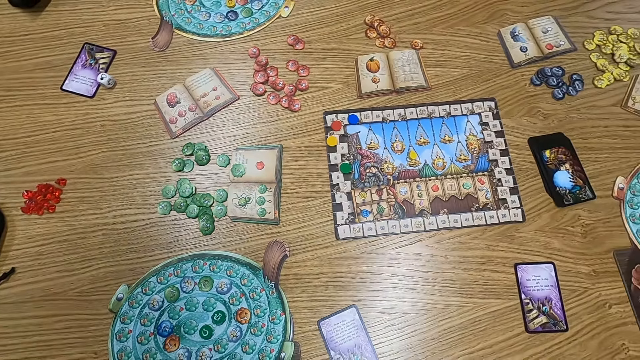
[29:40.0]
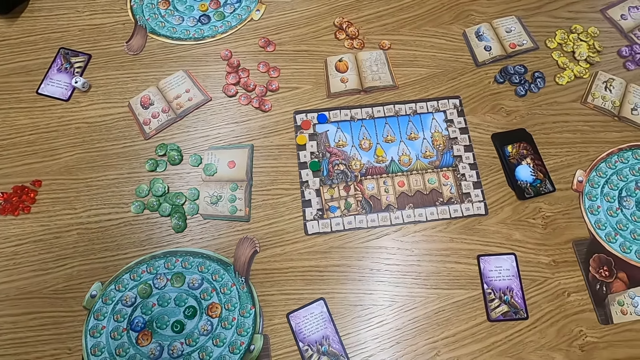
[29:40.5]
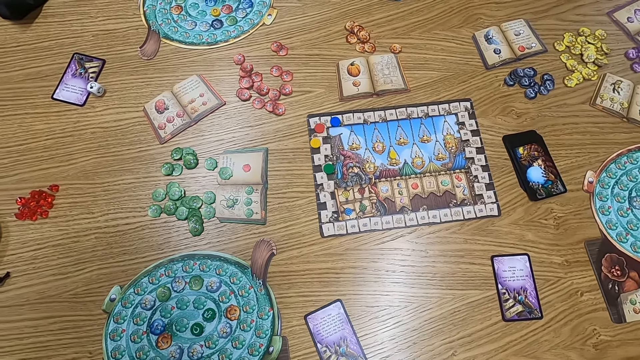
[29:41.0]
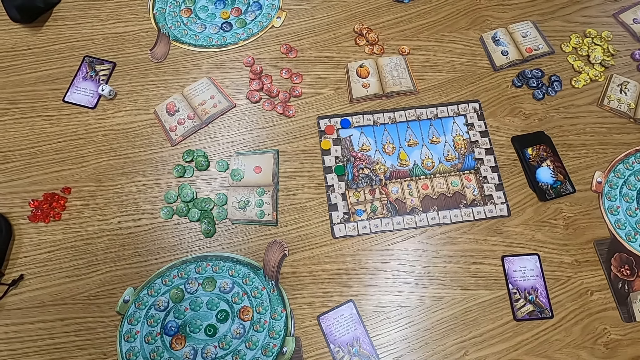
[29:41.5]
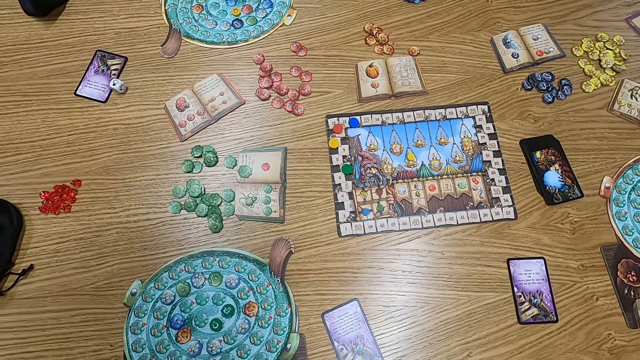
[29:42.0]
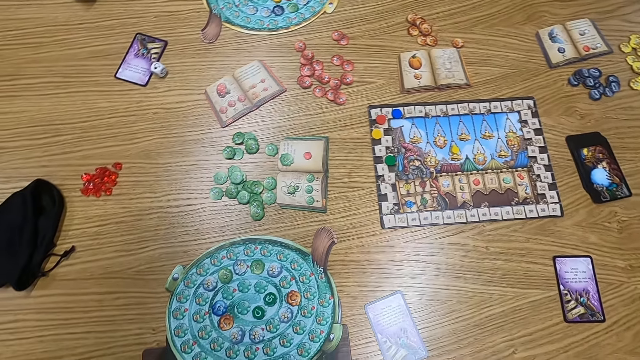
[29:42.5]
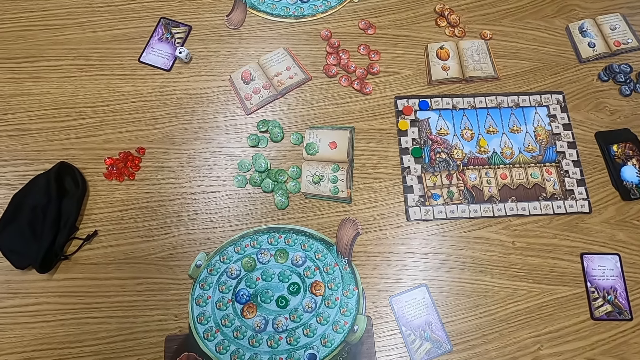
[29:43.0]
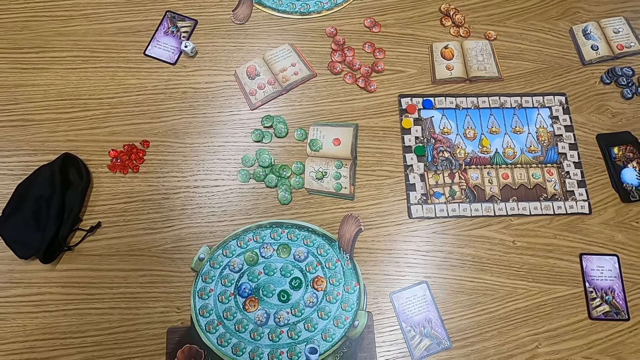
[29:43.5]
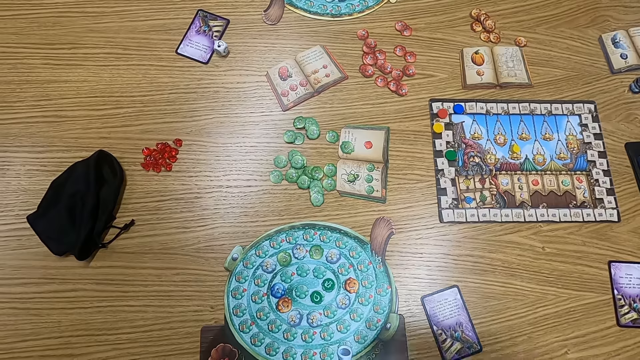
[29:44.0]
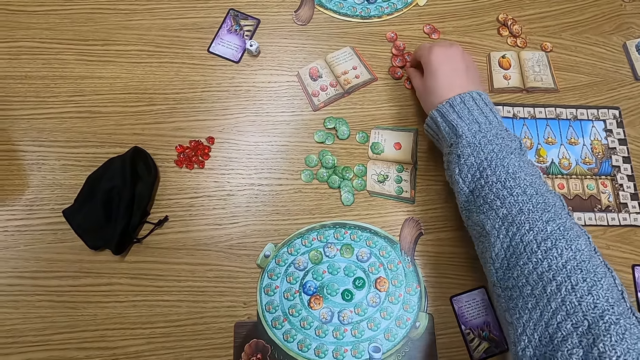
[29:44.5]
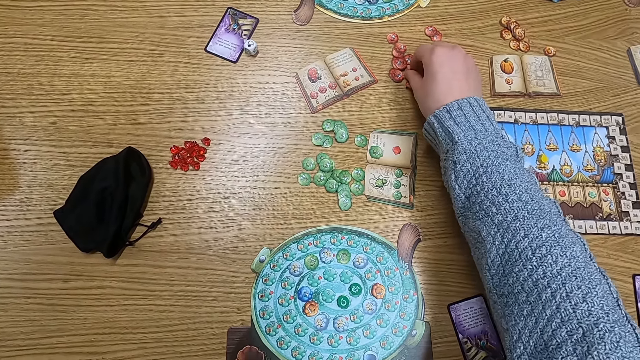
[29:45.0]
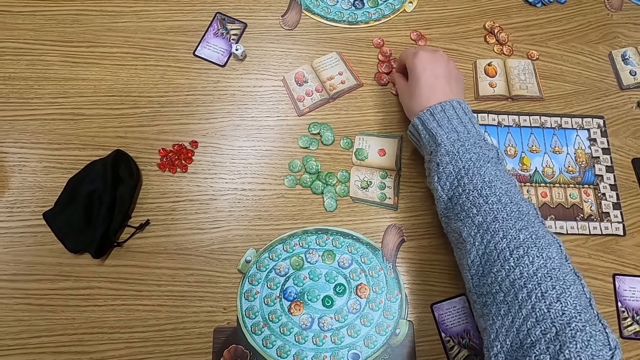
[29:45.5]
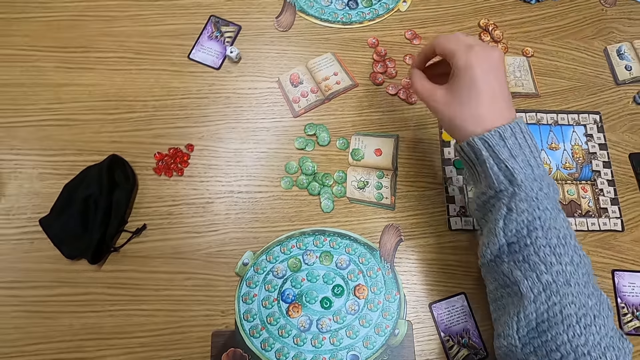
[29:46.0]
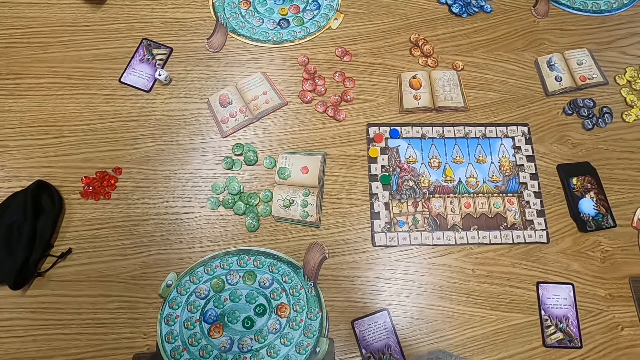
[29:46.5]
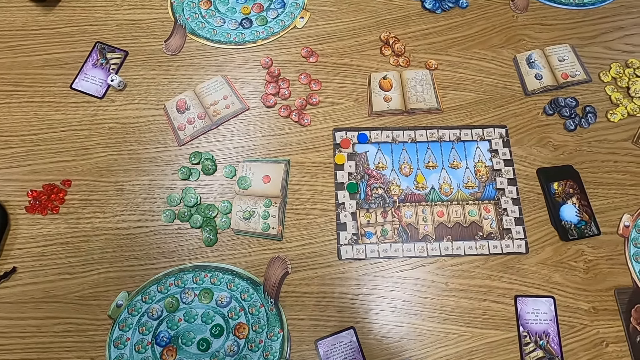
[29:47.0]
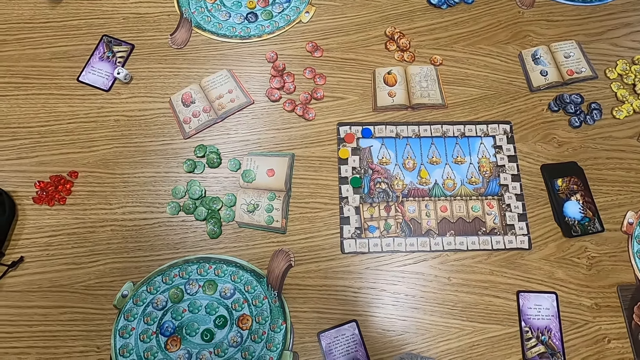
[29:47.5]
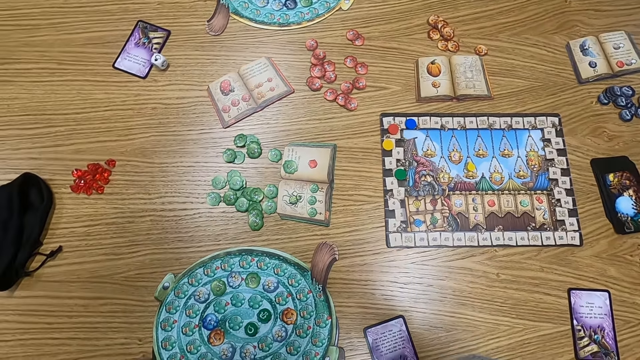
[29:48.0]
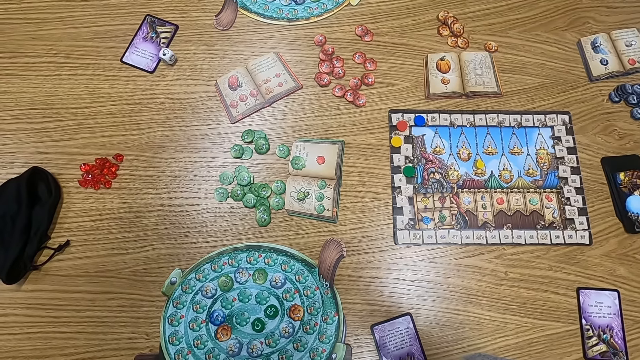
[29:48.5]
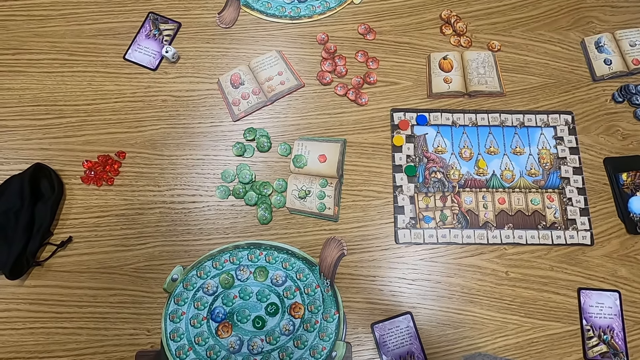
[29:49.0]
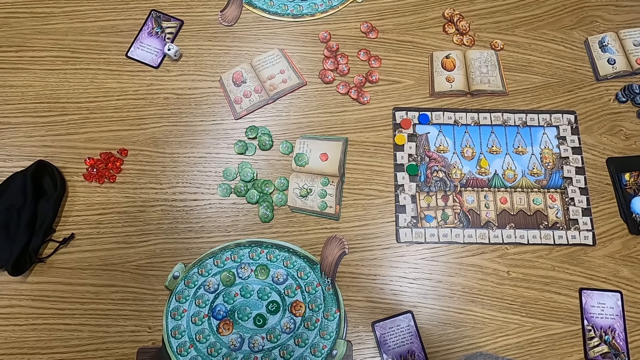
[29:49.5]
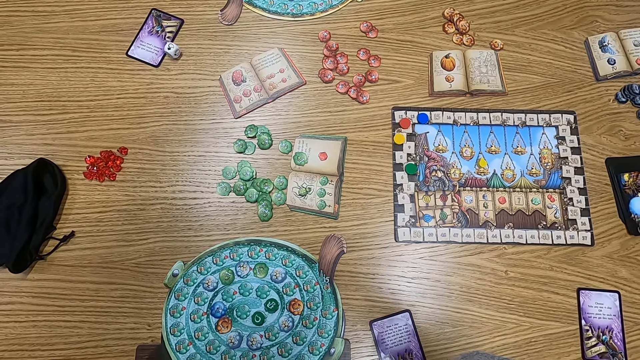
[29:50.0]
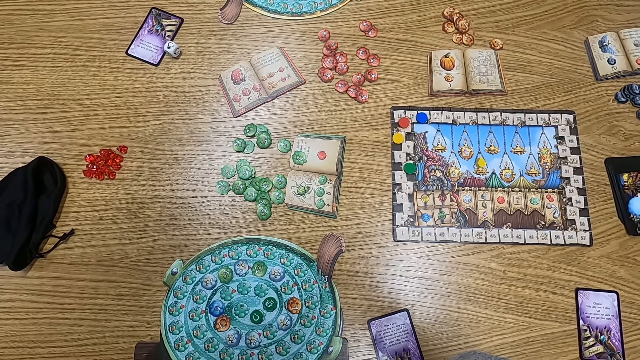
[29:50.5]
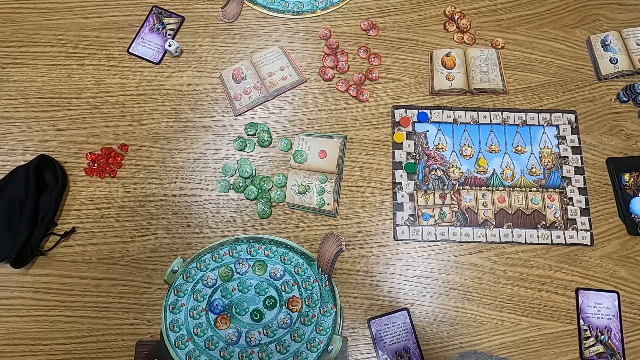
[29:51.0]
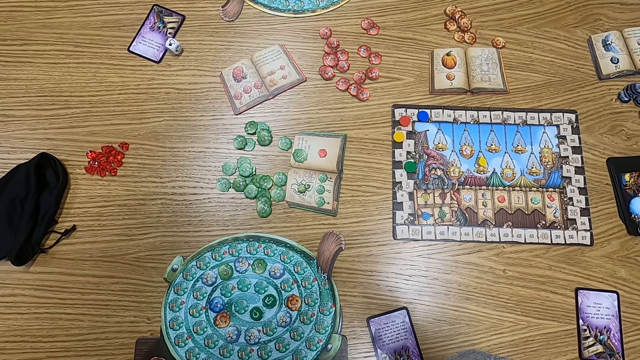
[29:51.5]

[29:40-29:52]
The camera wearer holds a point token on the table. They pick up a counter. They turn to the side.

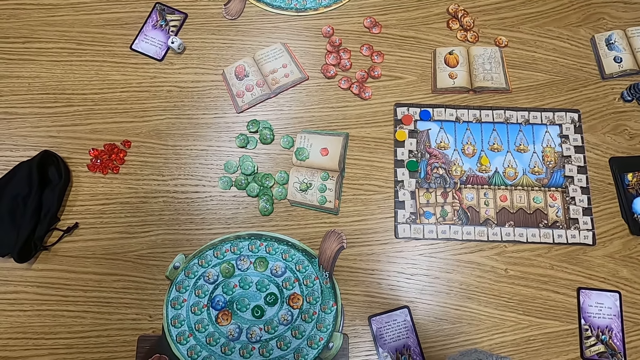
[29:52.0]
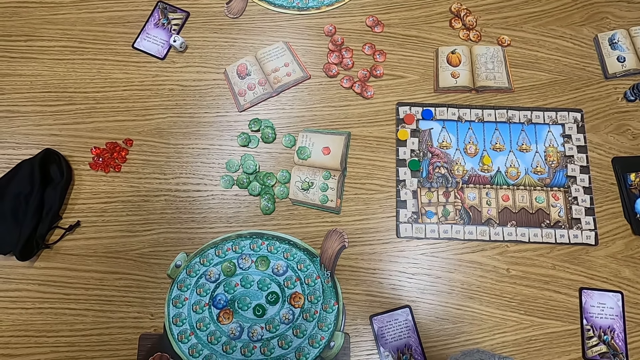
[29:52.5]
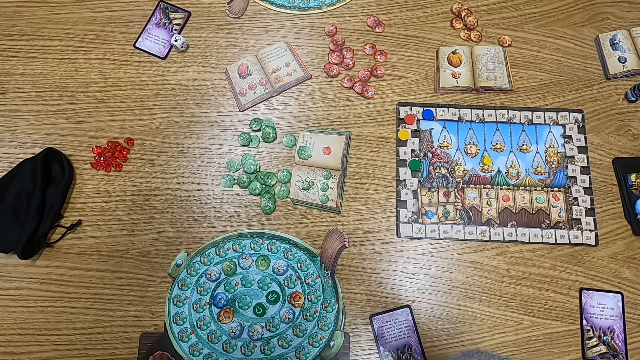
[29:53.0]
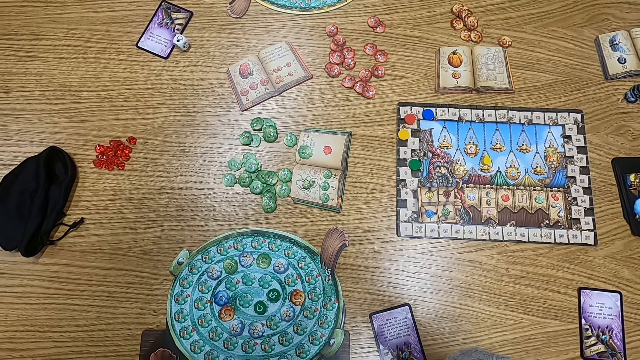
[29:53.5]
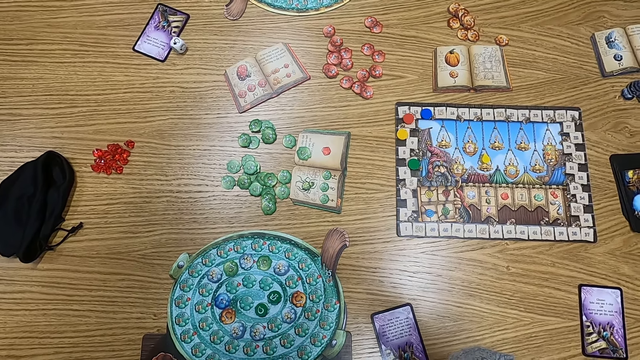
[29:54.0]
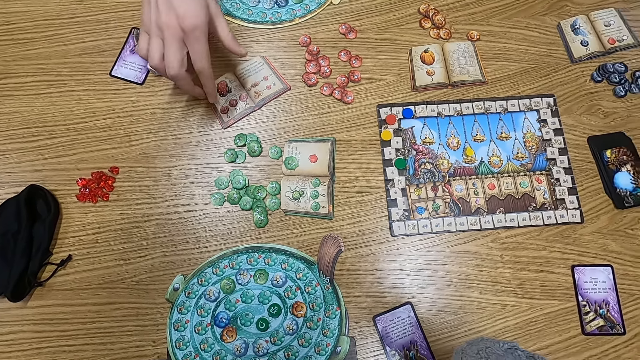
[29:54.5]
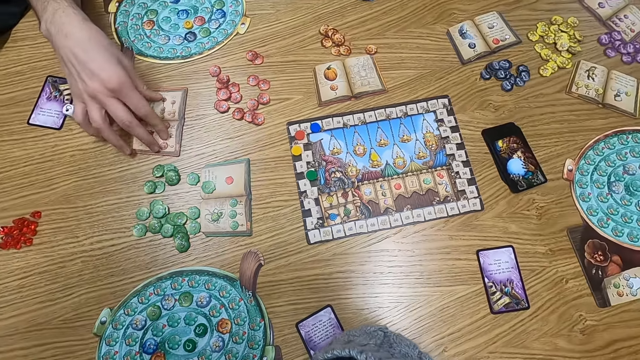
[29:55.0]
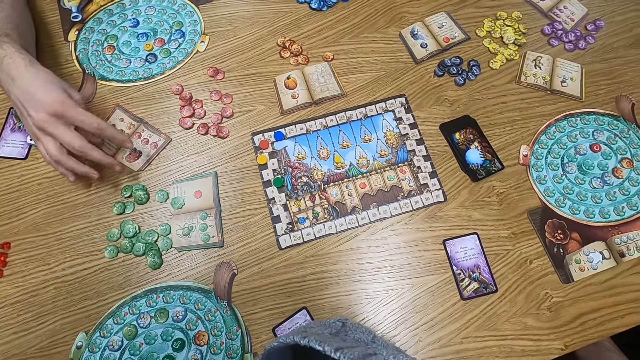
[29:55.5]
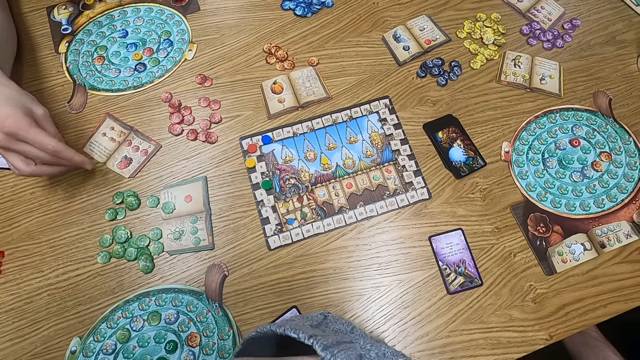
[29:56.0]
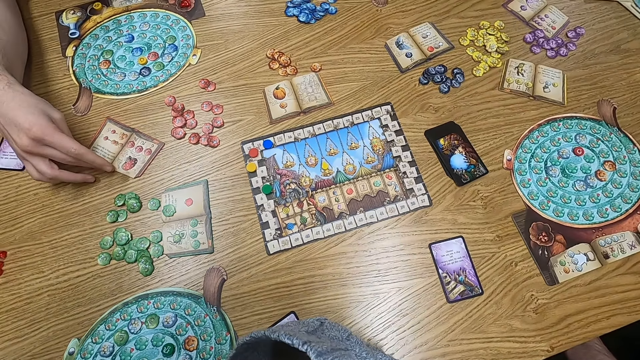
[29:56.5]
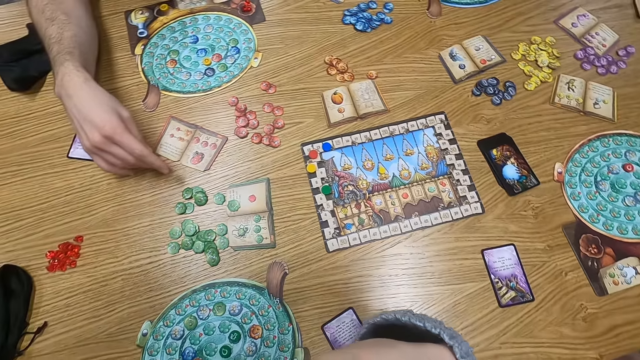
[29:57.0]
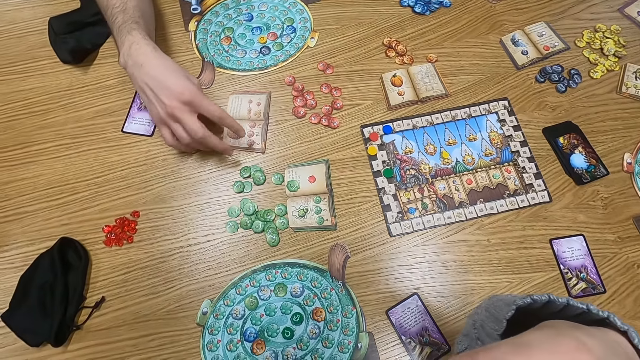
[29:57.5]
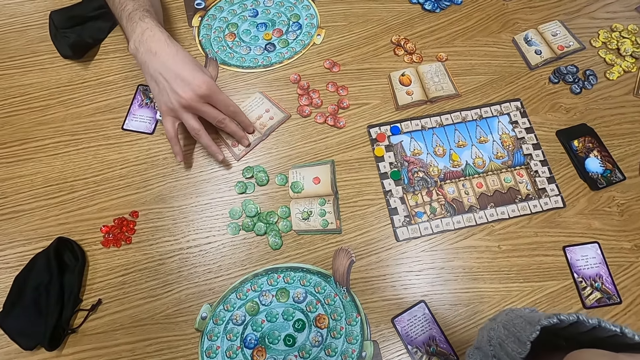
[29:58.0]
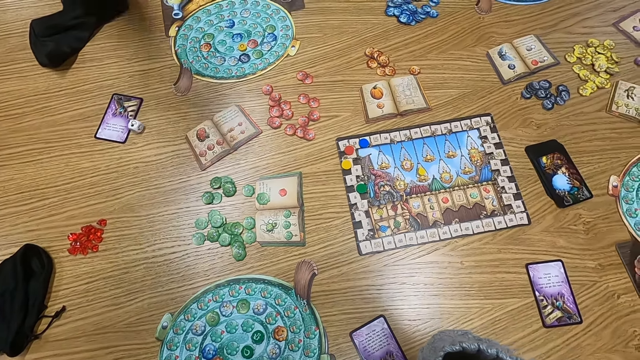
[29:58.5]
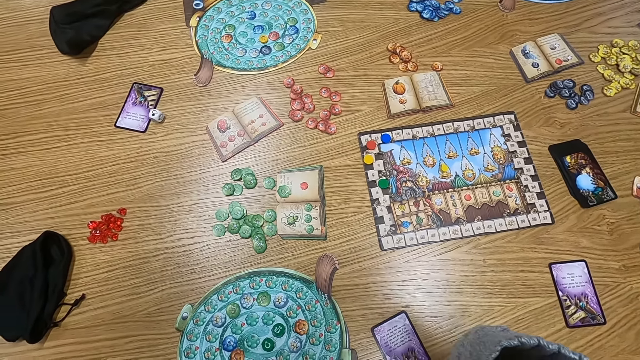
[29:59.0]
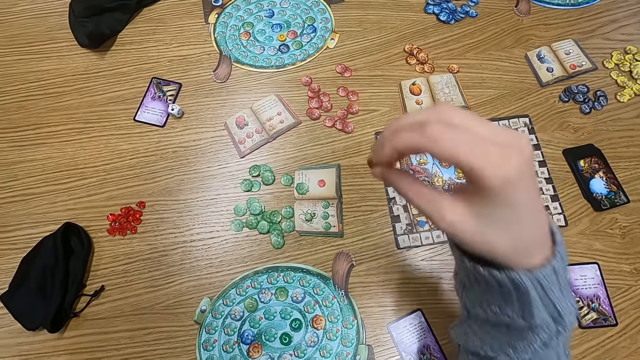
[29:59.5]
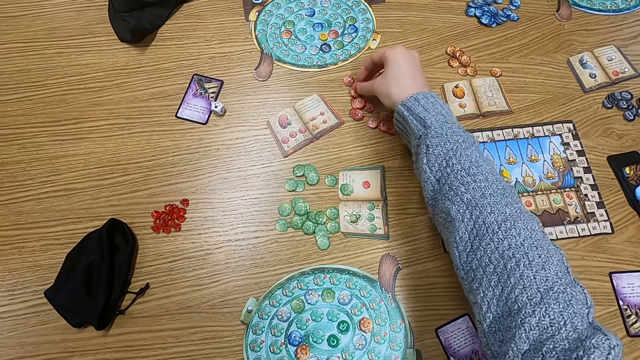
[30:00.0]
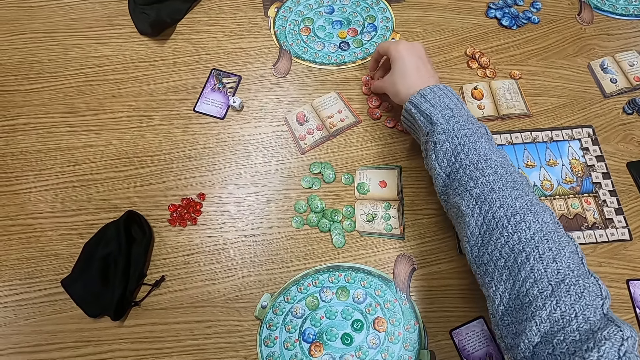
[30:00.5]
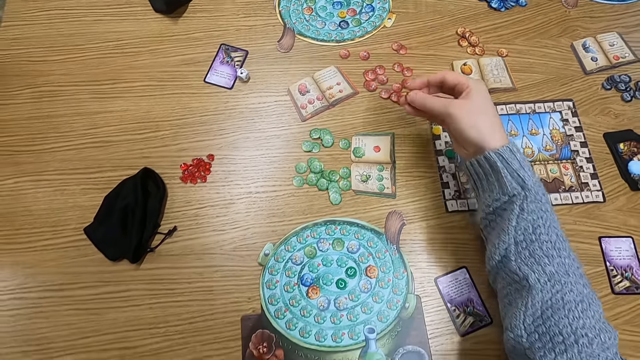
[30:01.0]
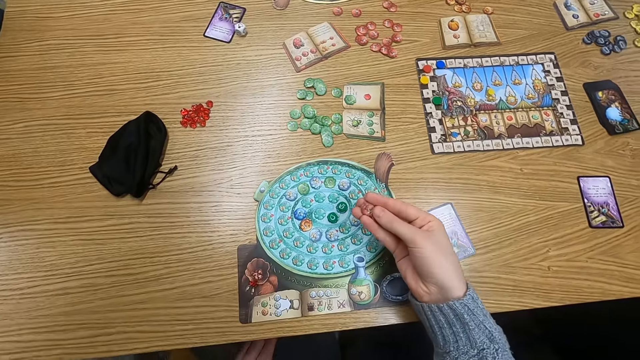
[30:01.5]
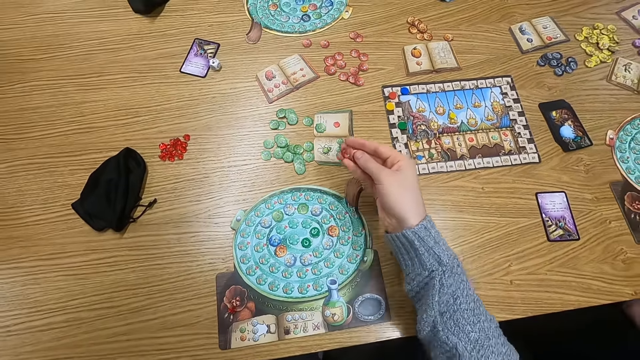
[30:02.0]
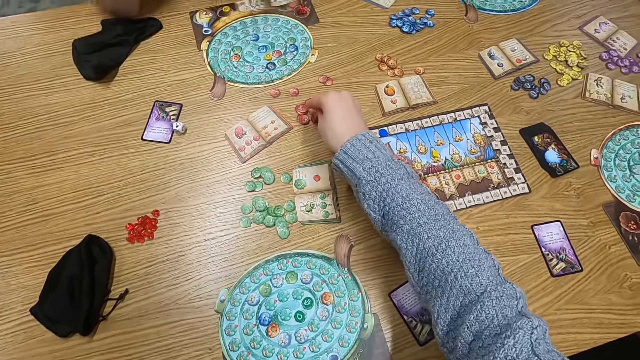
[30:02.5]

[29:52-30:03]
A man adjusts a playing card on the table. The man pushes the card. The camera wearer turns to the side. They hold a point token on the table. They pick up a counter.
